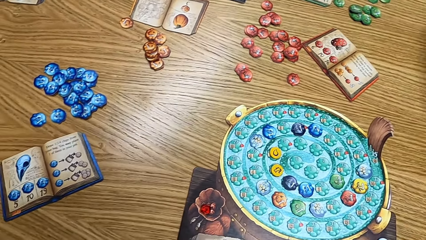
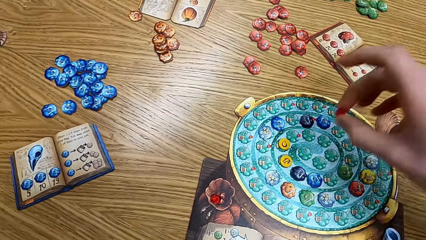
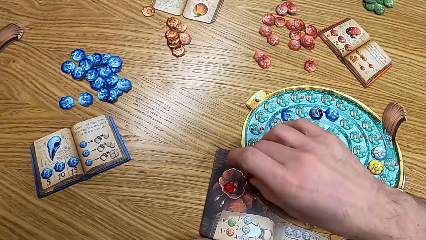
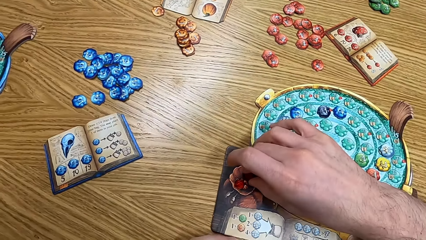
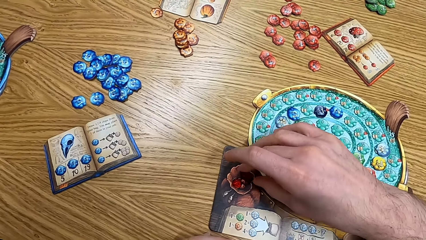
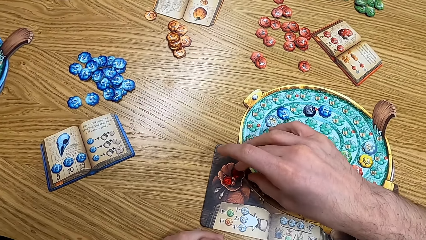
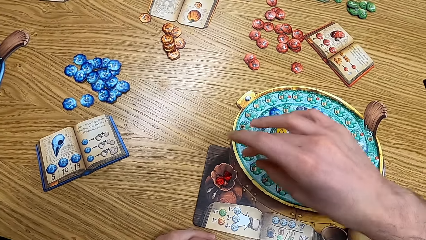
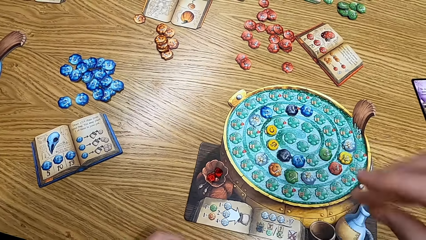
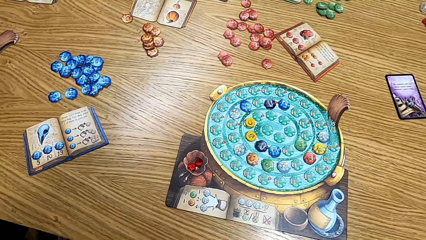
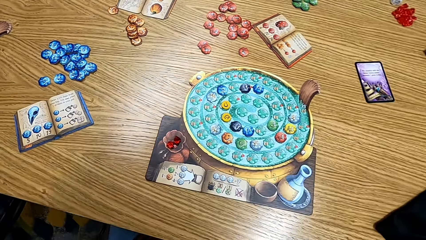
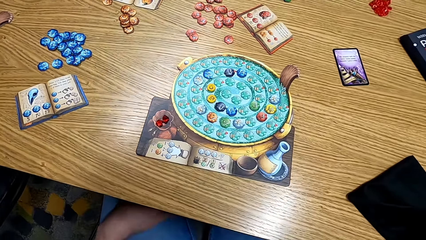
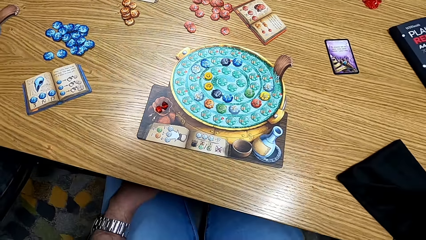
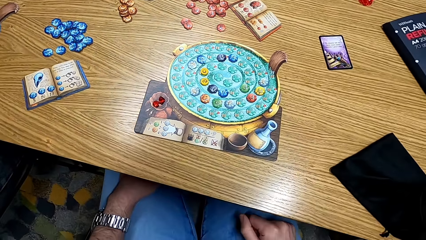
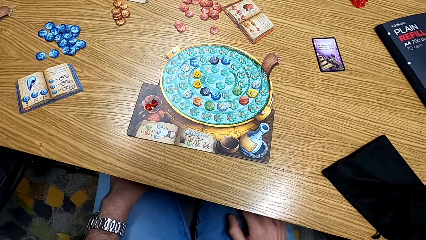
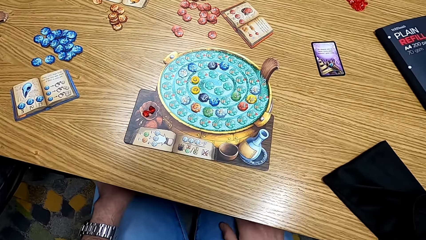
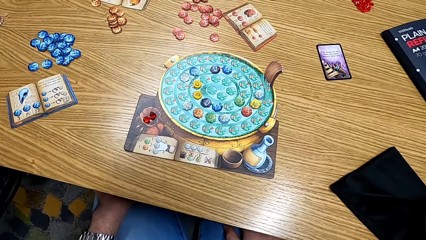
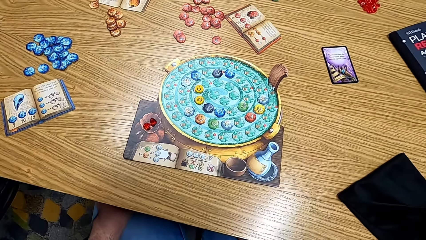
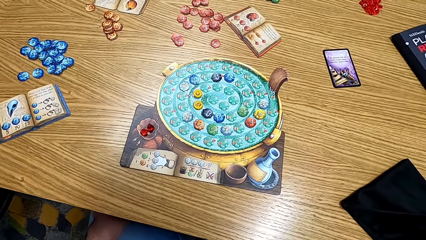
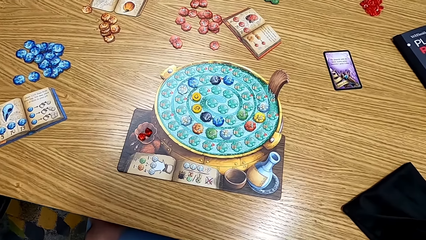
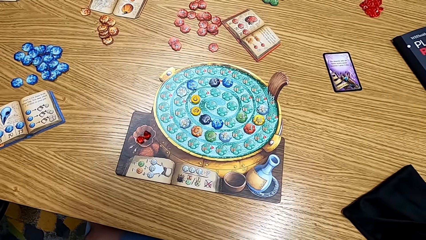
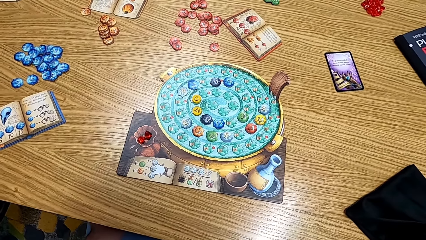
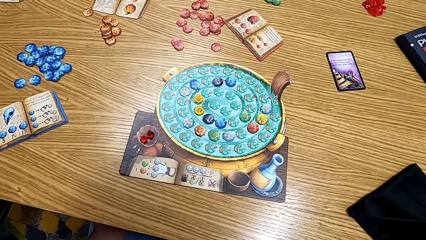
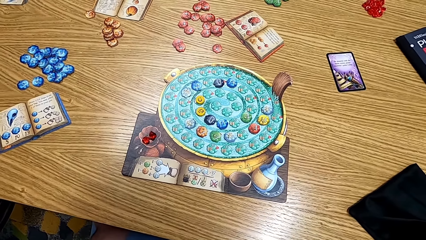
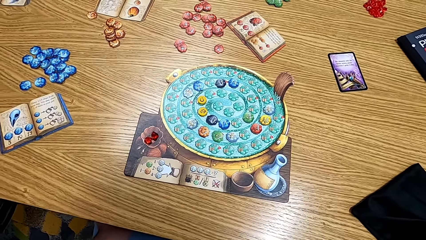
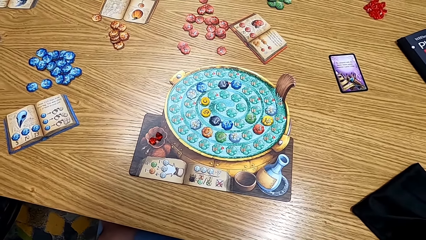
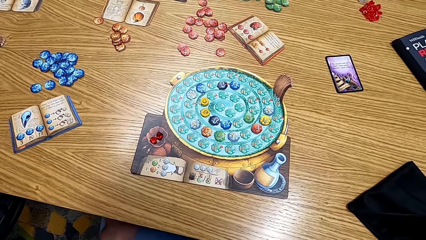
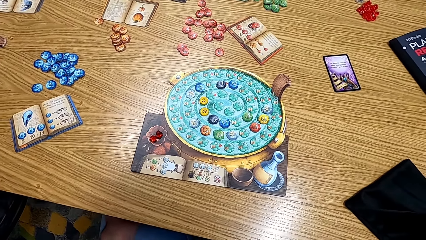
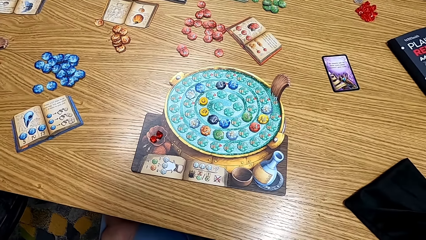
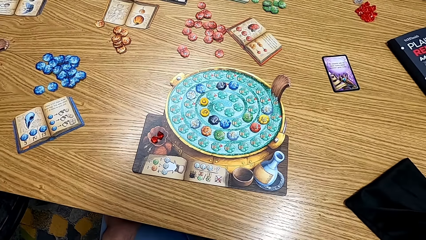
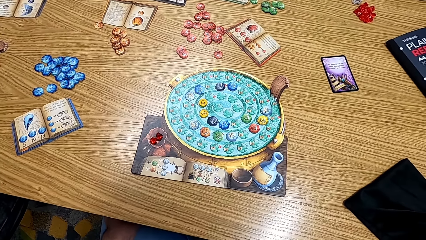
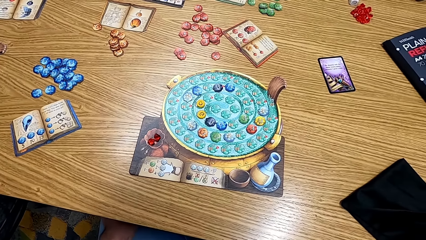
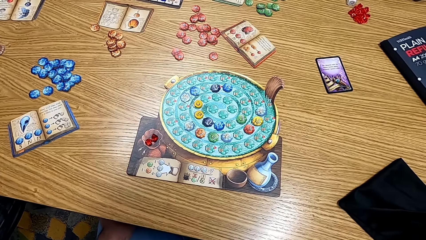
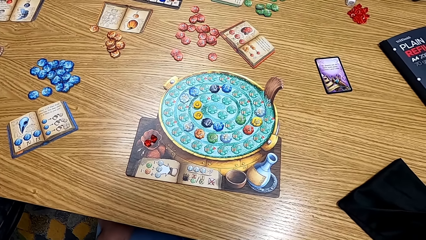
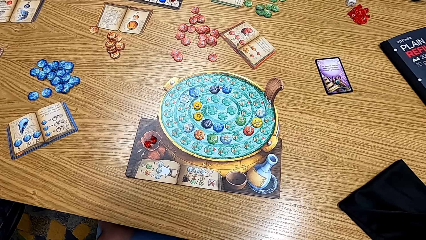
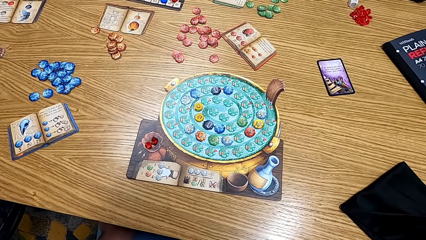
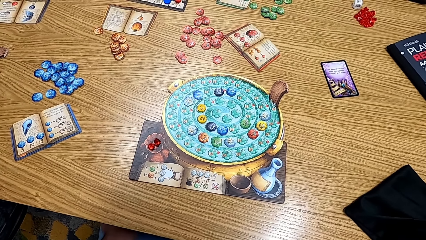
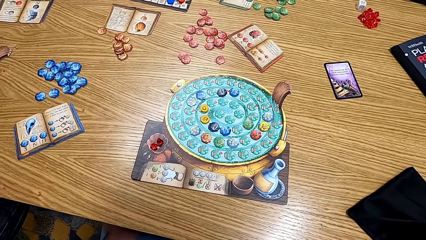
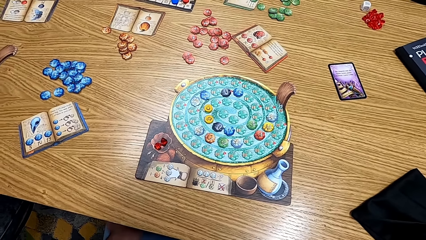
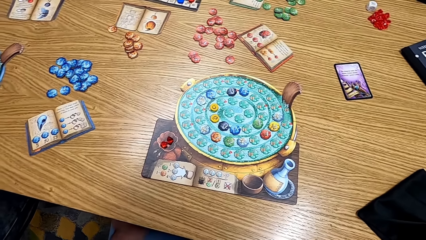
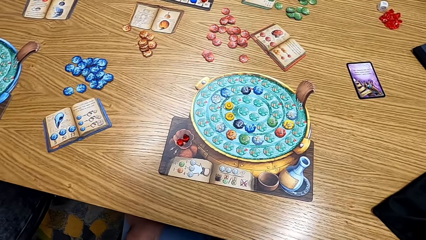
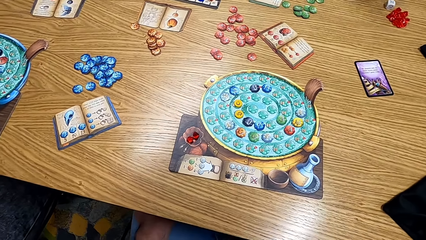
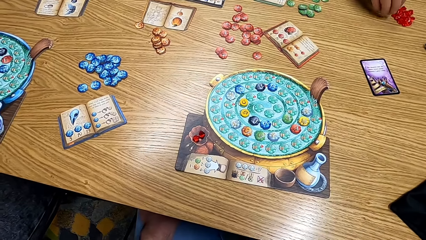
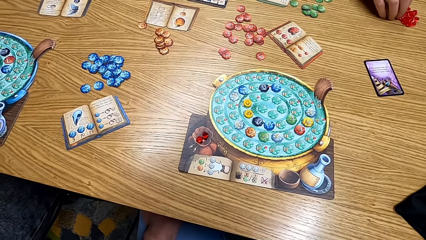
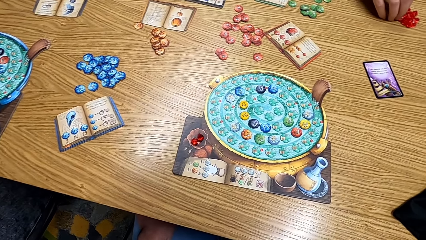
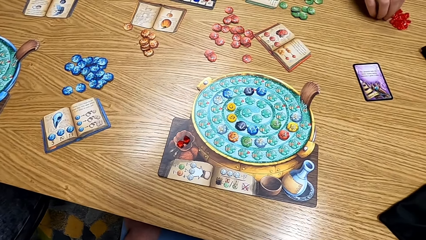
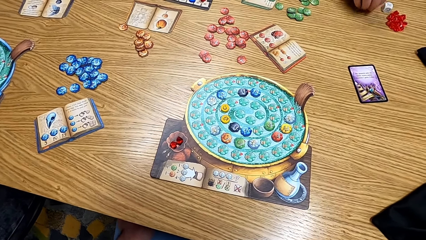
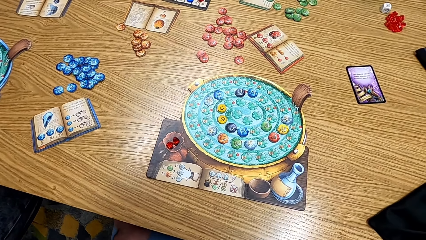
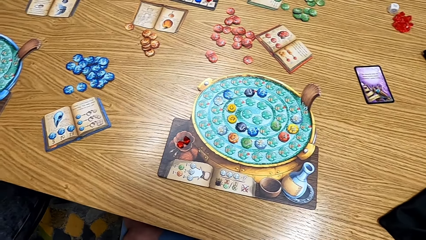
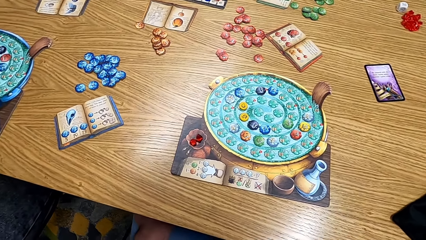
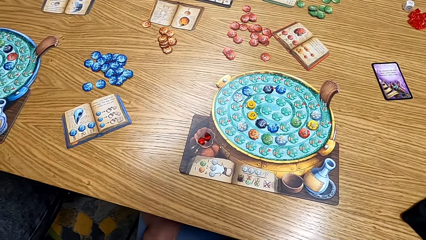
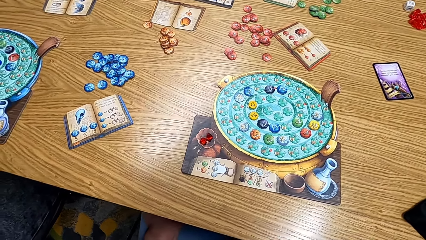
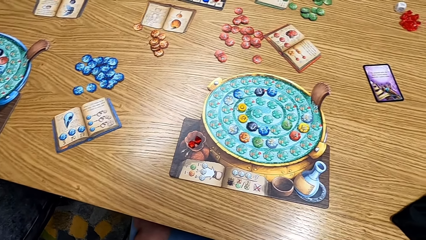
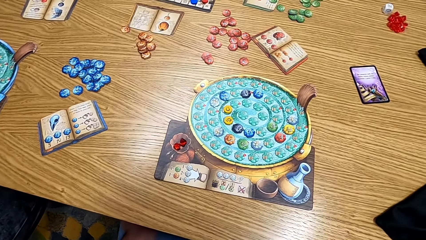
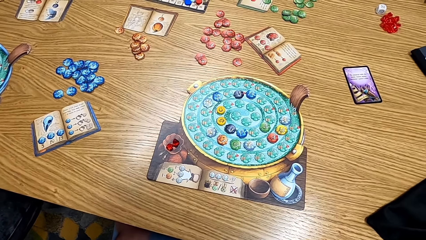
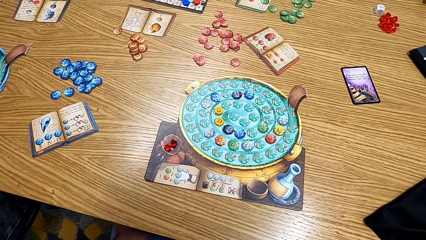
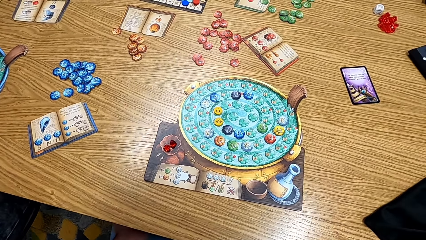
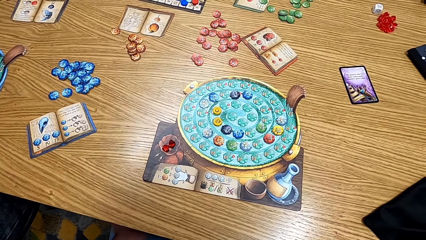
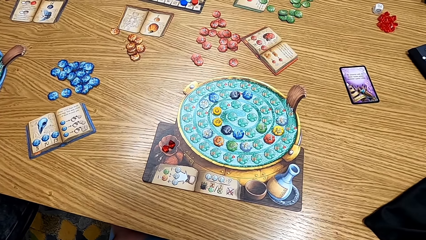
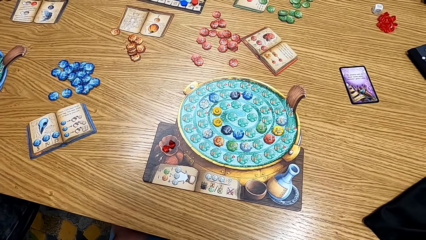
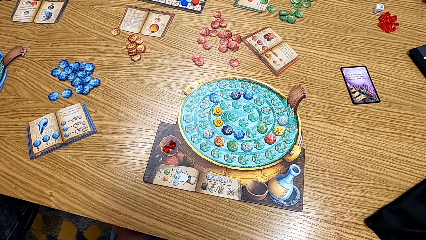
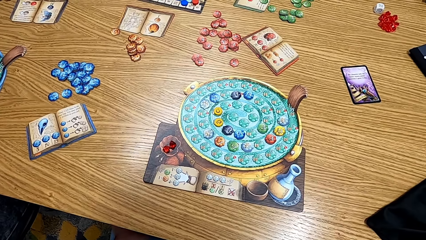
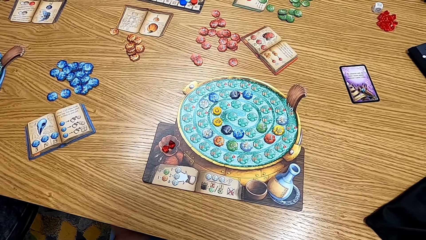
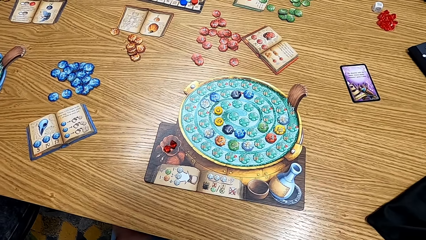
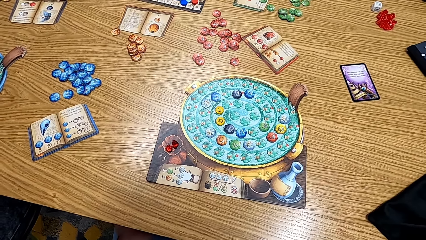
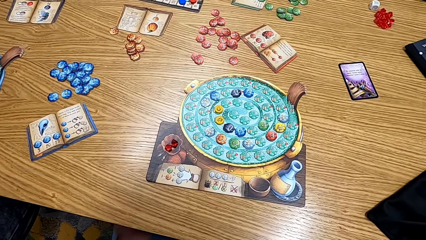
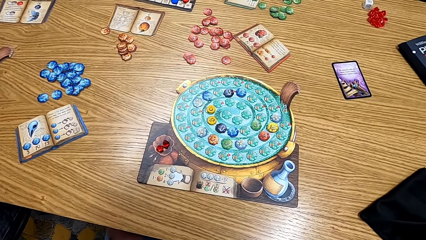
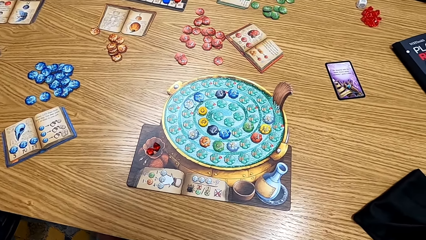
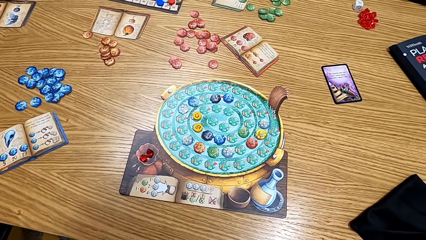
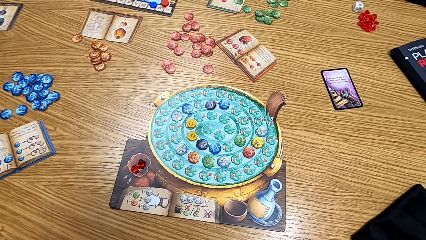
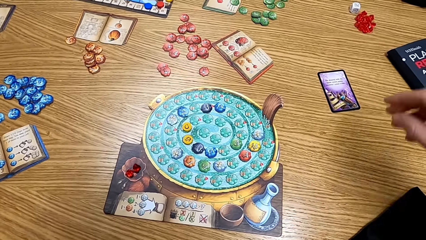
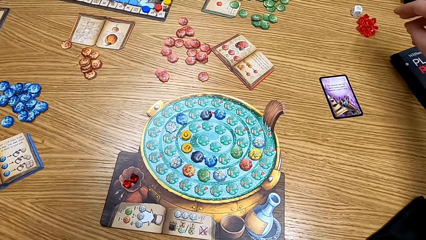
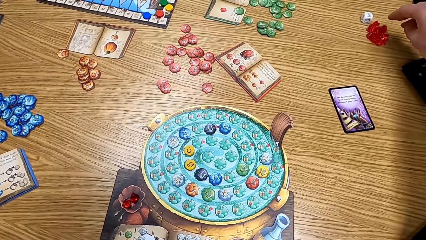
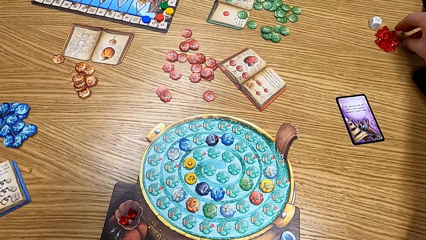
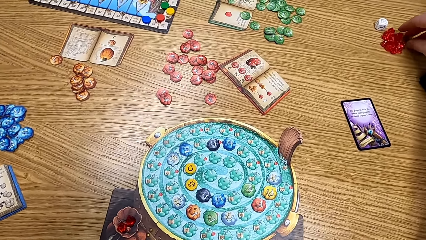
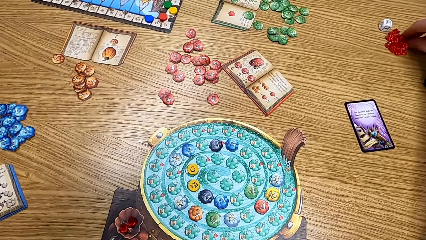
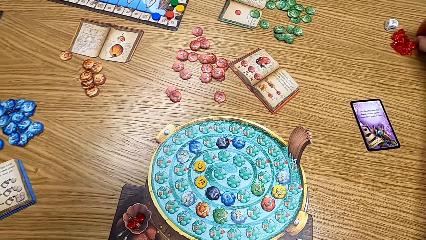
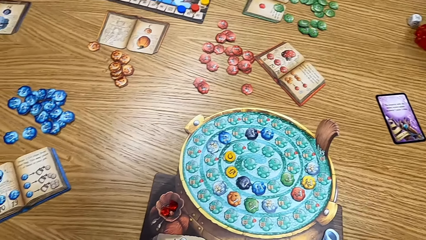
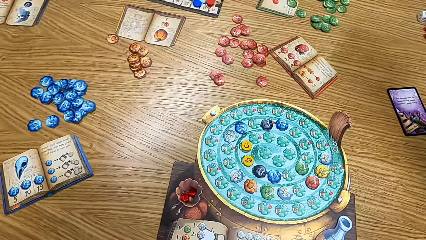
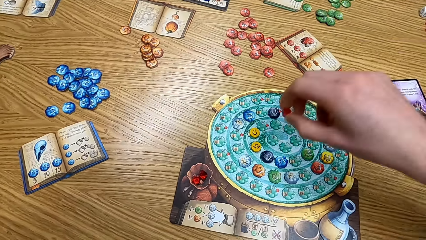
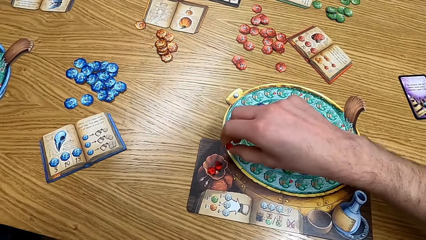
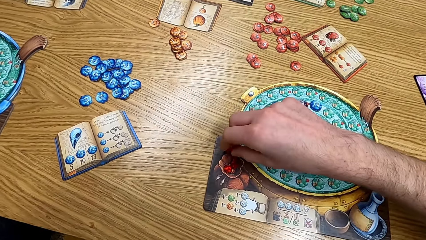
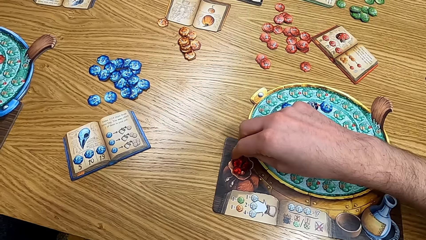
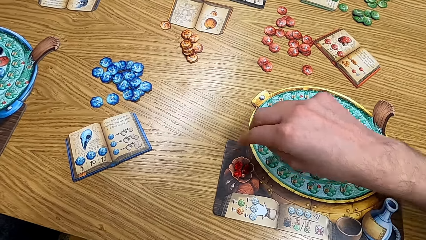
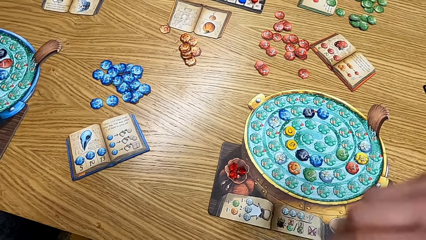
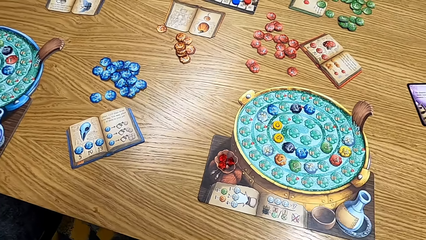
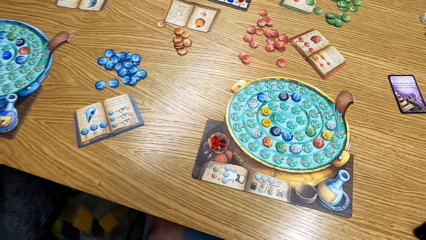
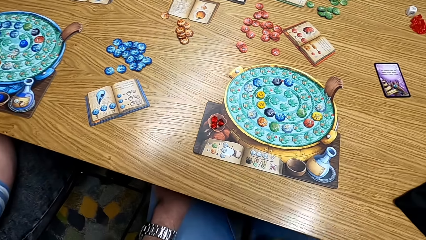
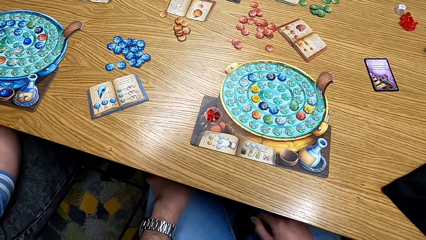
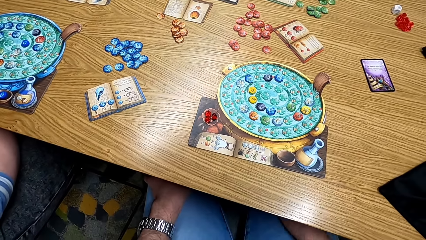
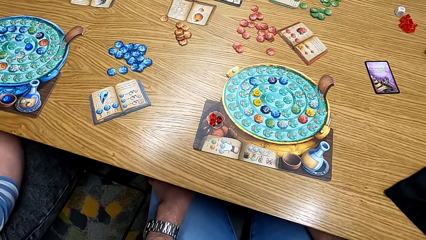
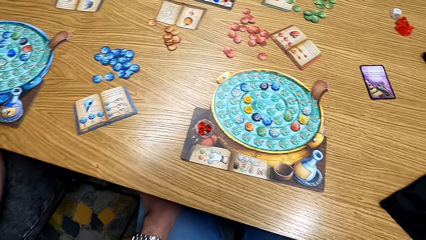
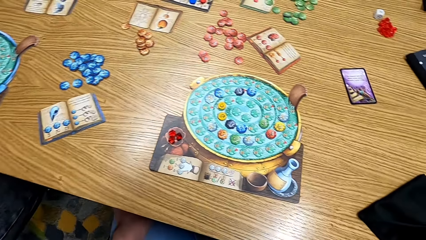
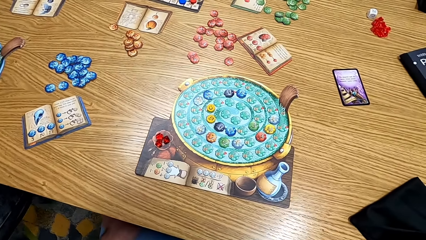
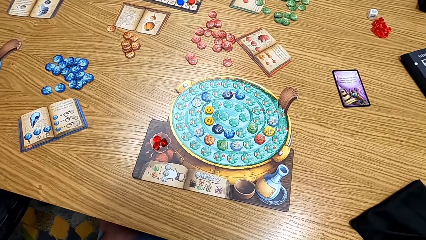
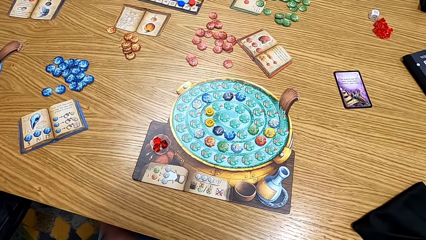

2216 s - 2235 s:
The camera wearer looks at the game. They put the gem on the flower part of the board. They play the game. They look at the board. They look at the table. The lady takes a gem from the table. The camera wearer looks at the table. They take a gem from the table. They put the gem on the flower part of the board.
